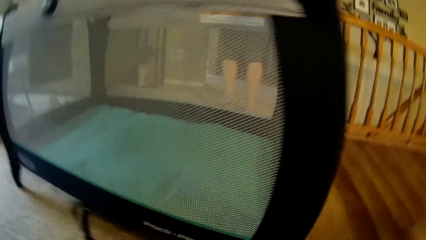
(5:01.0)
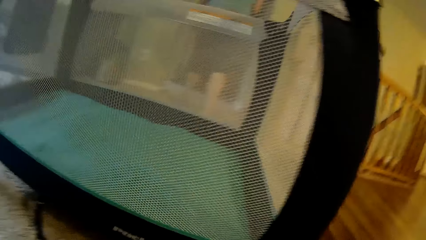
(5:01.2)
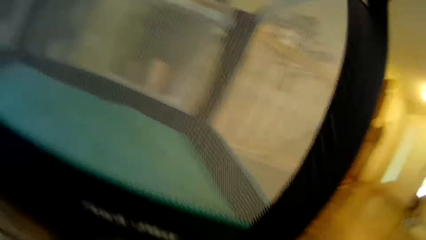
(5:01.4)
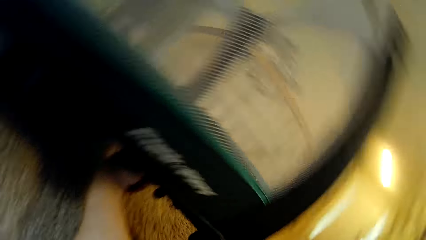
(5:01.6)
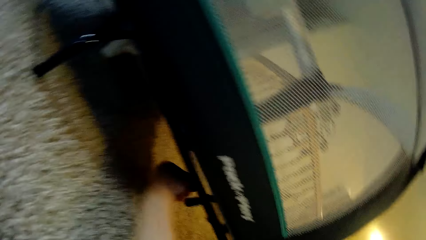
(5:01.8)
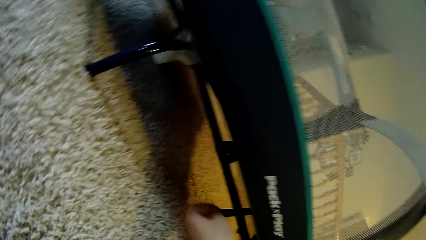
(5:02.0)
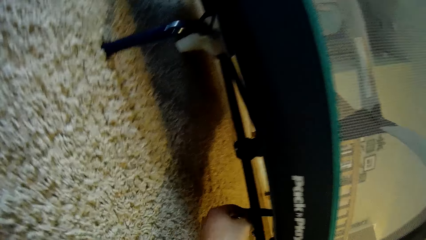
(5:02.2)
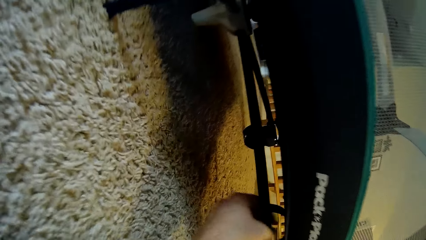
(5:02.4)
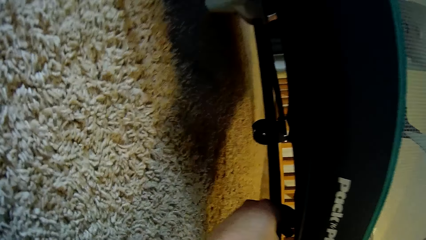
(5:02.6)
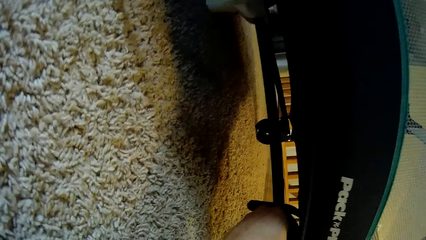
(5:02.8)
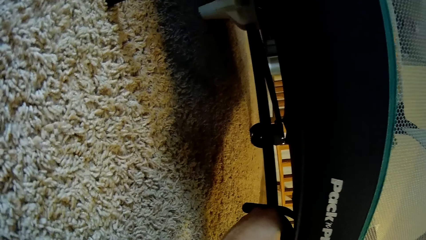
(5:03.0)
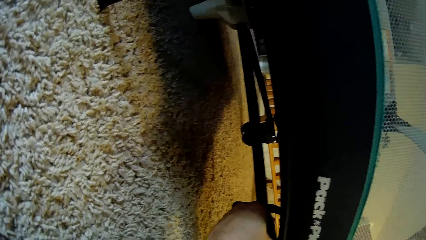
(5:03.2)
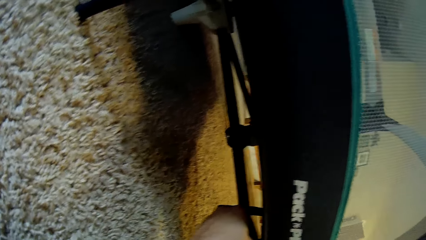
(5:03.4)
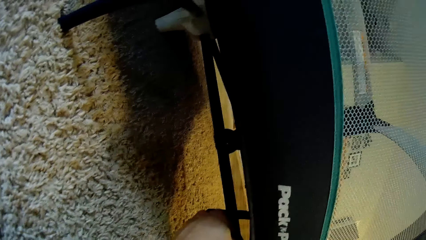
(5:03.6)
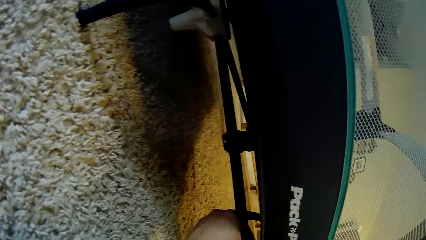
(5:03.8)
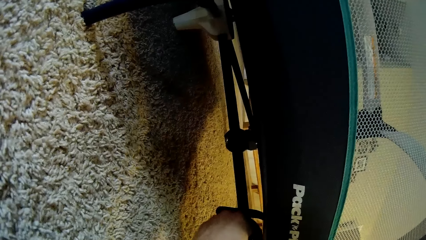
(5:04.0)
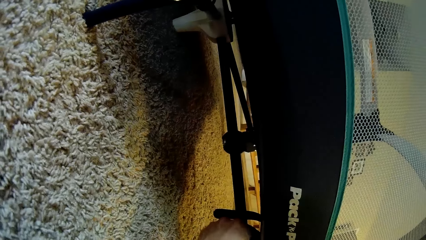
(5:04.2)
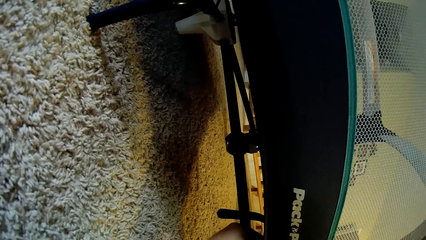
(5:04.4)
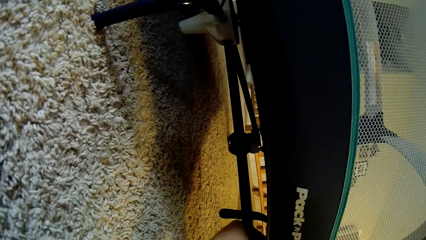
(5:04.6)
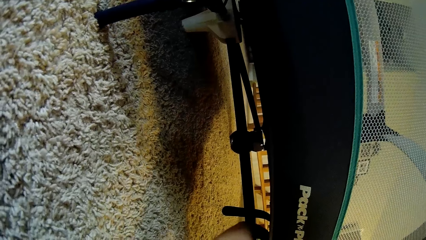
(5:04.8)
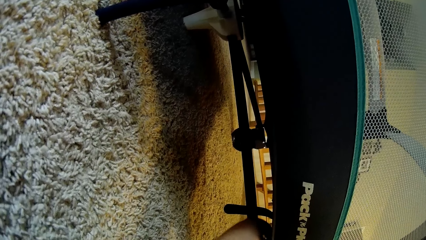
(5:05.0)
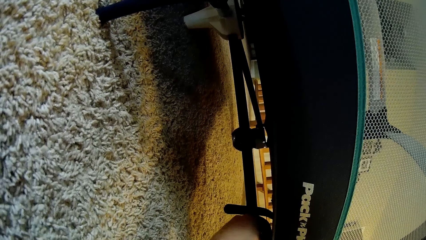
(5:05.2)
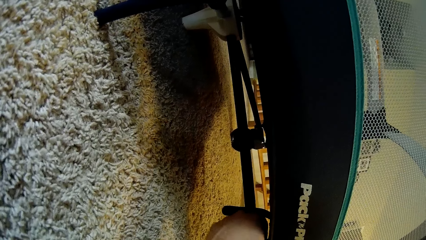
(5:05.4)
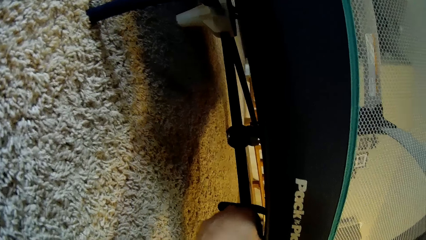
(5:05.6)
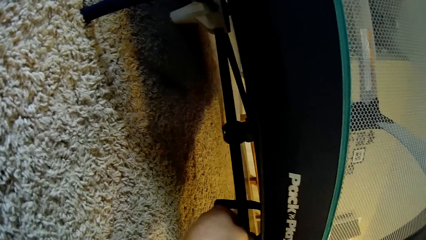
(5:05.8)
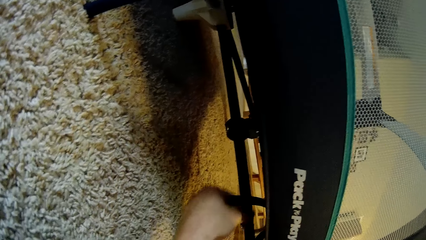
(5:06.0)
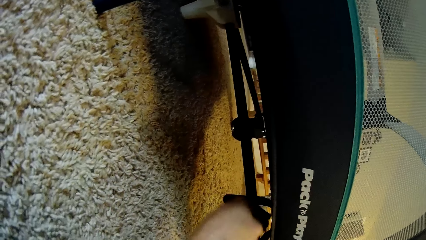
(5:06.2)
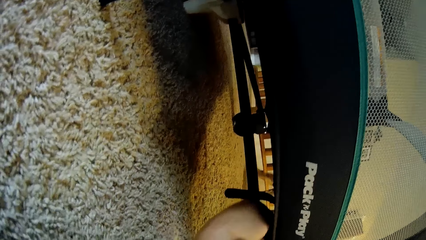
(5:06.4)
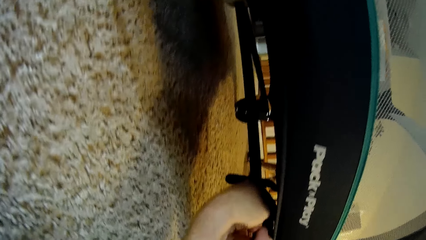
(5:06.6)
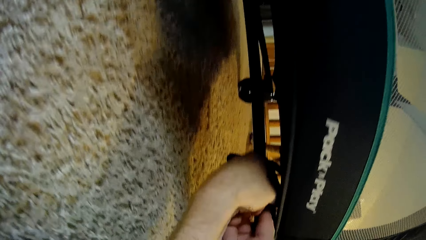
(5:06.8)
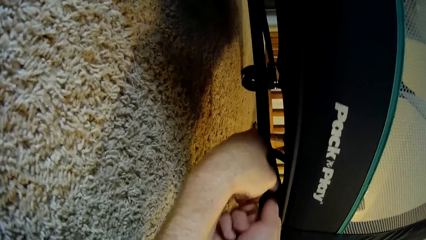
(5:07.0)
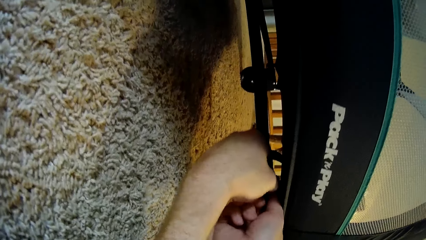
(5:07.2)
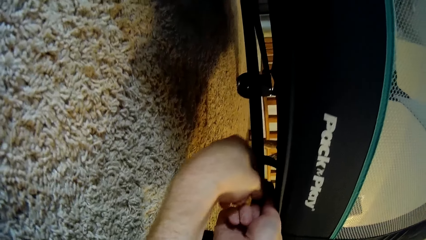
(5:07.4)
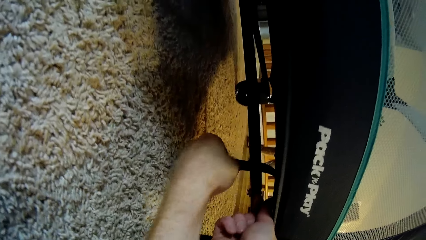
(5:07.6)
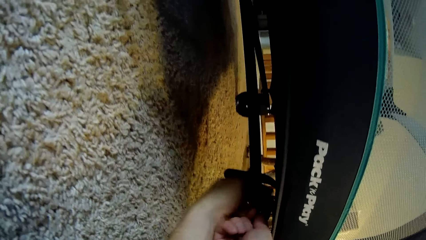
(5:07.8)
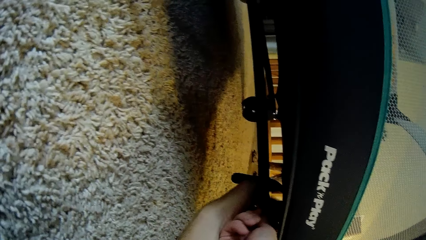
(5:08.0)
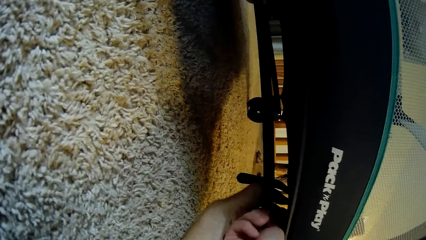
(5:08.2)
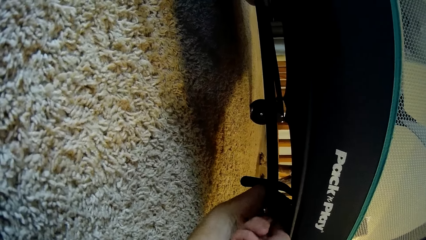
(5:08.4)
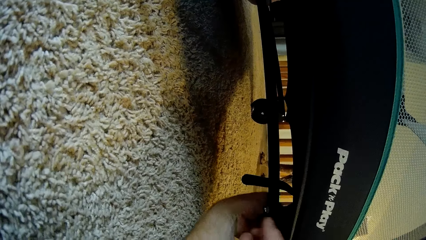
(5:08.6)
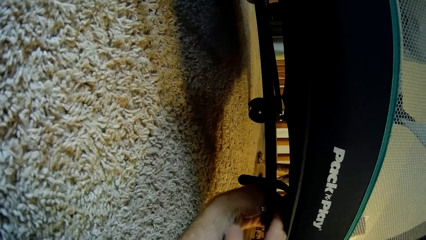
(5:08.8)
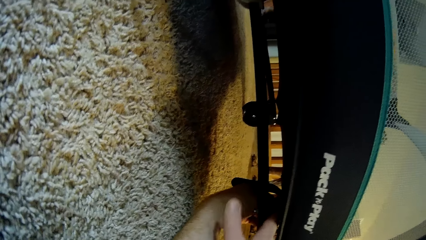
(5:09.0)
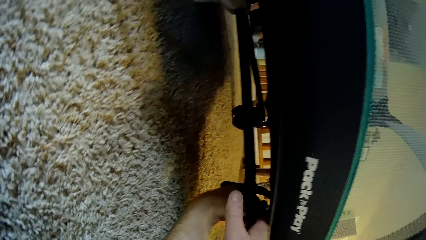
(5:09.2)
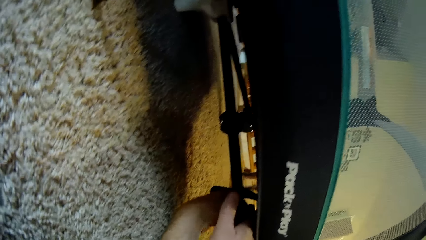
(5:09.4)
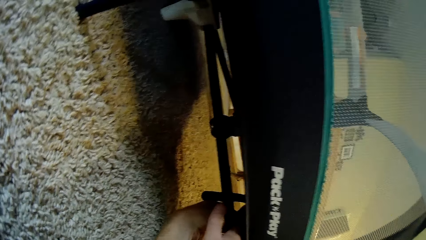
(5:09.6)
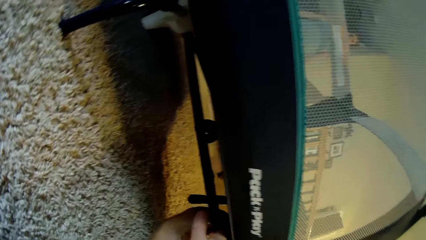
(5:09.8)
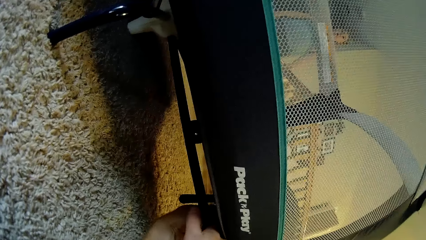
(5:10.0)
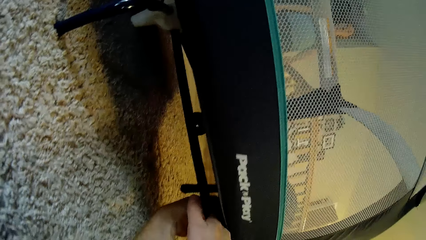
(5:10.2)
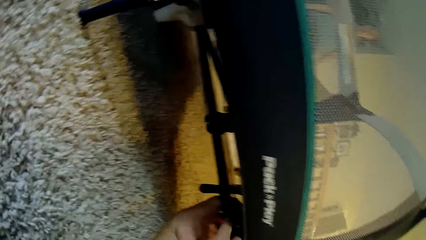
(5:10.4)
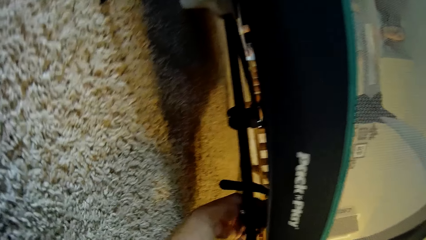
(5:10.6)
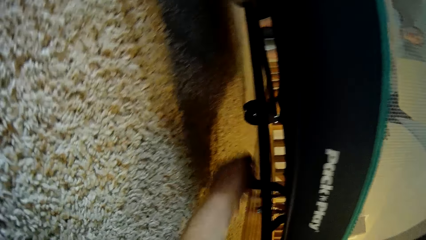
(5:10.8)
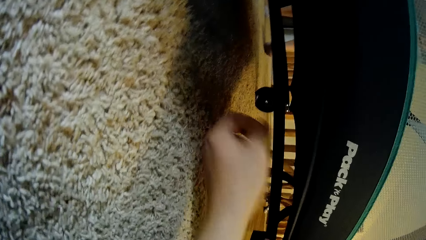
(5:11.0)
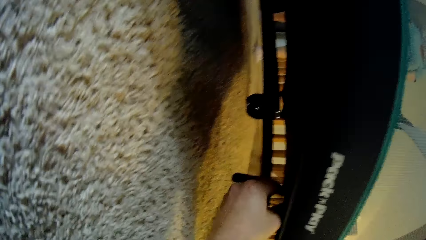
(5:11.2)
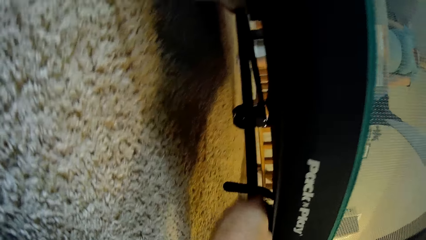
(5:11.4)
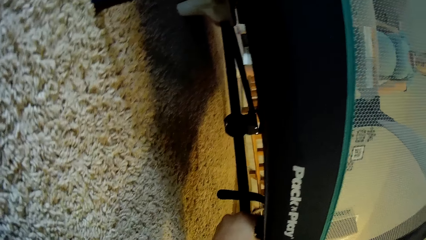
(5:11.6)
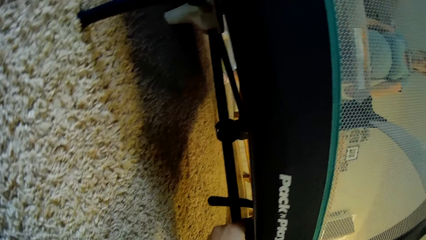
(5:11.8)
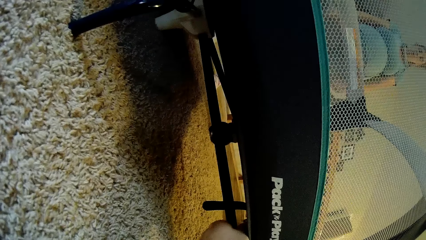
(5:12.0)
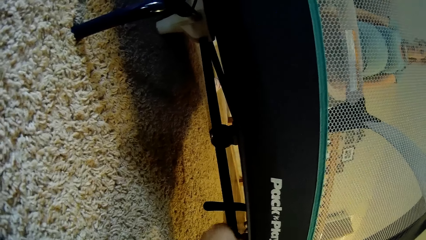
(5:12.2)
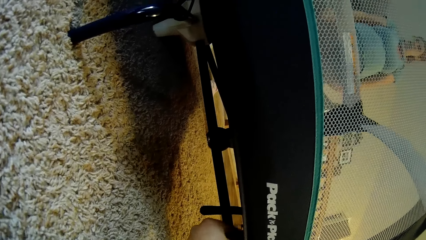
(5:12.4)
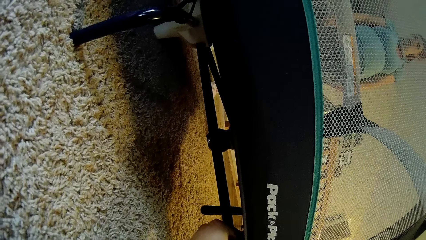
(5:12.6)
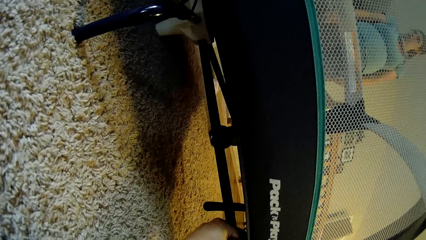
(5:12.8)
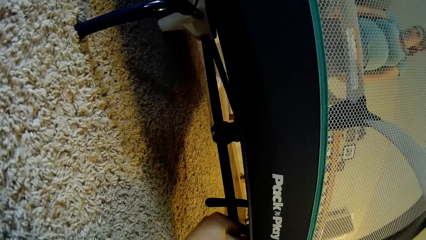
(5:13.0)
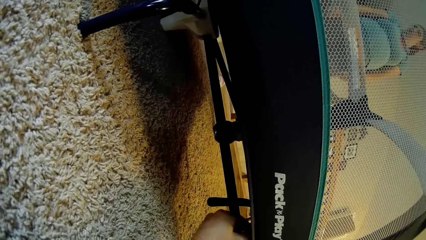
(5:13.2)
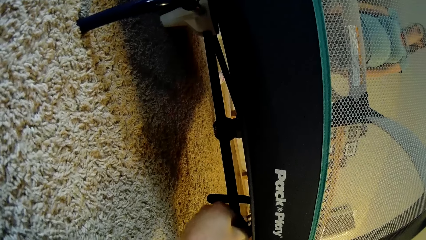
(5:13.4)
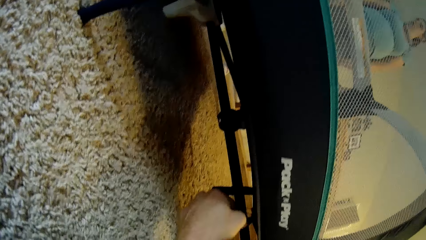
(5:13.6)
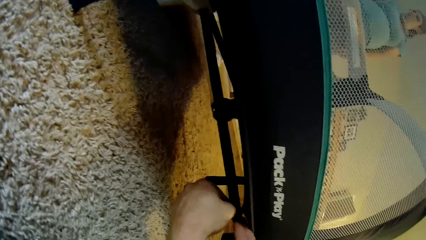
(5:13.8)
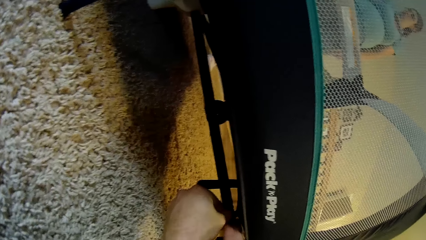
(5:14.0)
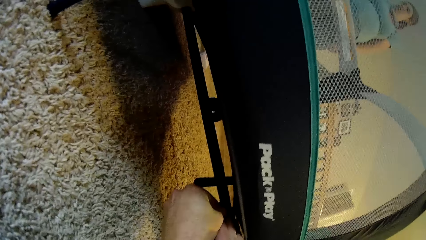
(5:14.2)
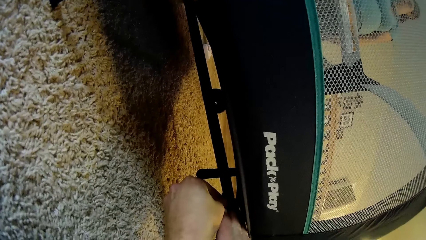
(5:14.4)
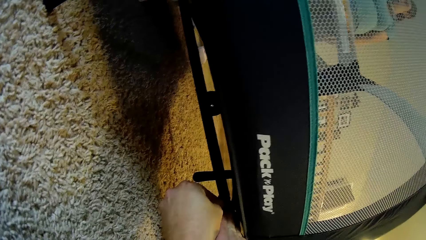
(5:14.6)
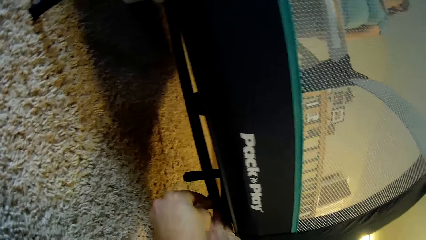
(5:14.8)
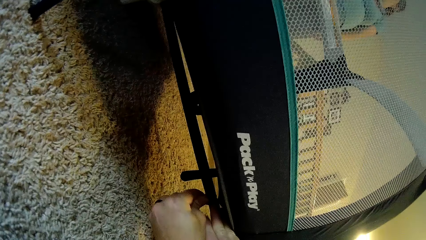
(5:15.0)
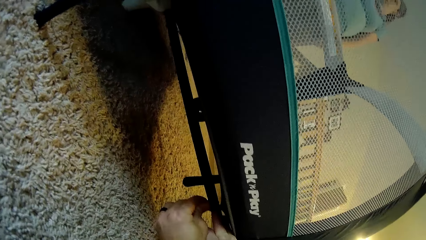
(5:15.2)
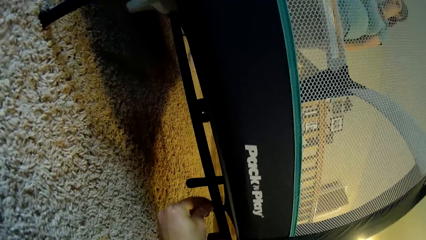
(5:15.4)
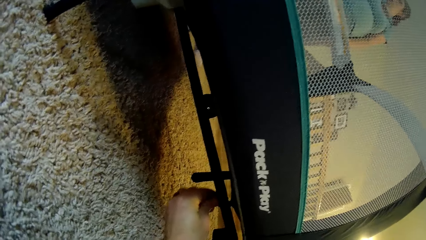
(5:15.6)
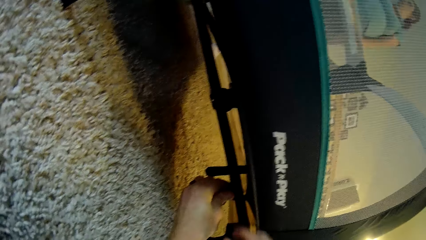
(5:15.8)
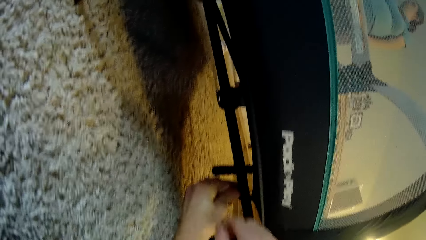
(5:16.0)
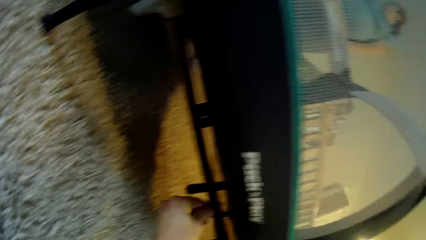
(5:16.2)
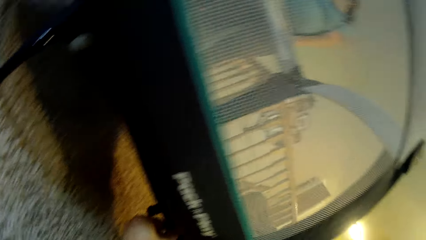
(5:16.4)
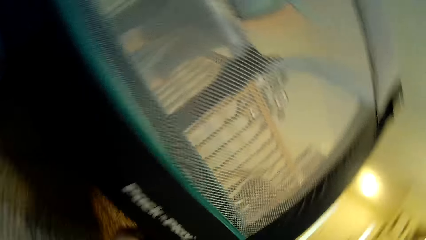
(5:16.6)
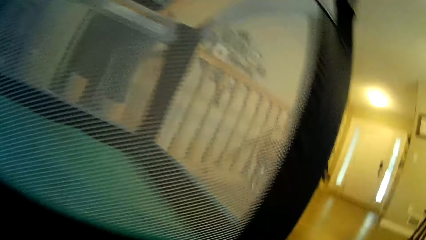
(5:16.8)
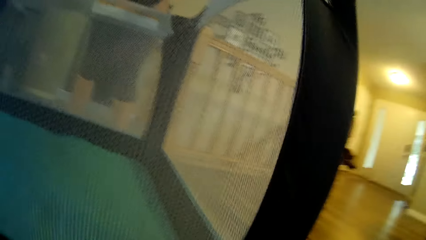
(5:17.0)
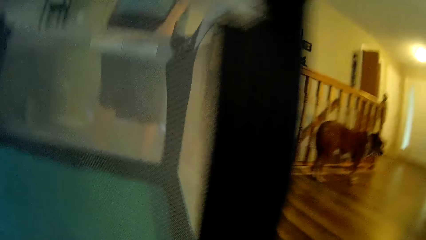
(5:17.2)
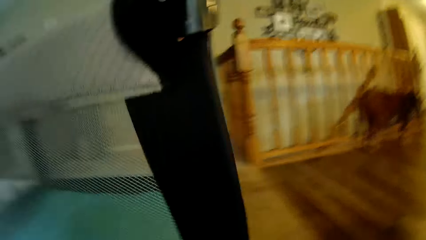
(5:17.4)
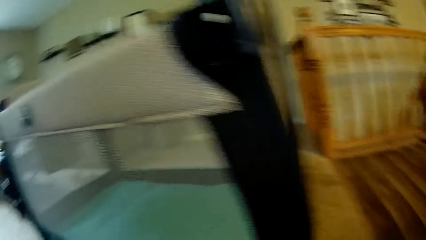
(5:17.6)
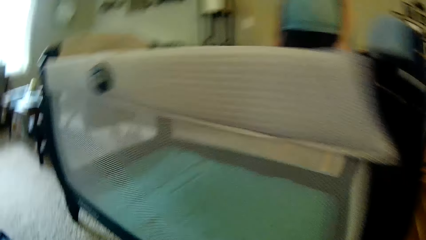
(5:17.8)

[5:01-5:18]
A person walks away. The camera wearer unlatches a hook under the playpen with his left hand. He adjusts something on the baby cot. He unlatches the hook under the playpen with both hands.
